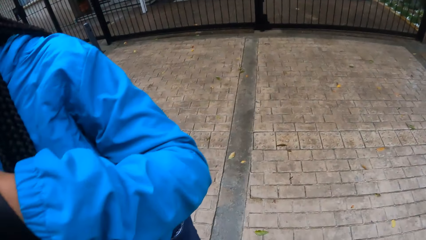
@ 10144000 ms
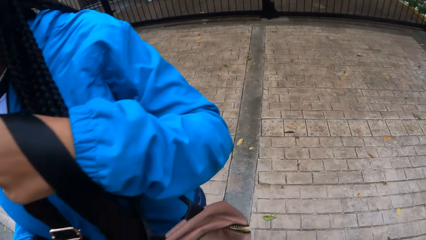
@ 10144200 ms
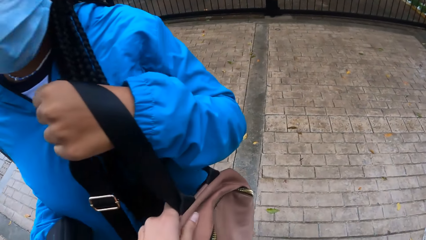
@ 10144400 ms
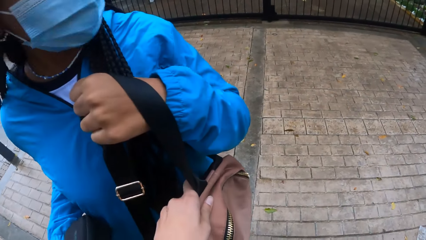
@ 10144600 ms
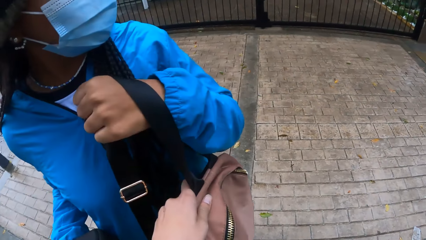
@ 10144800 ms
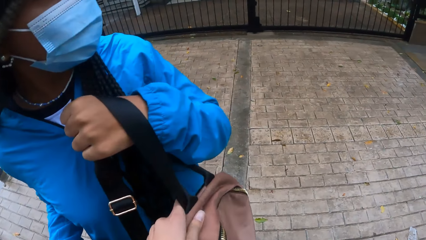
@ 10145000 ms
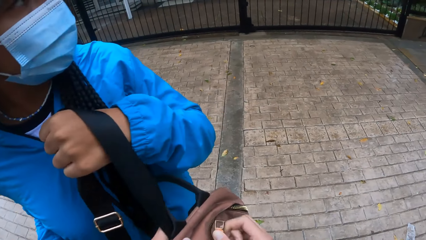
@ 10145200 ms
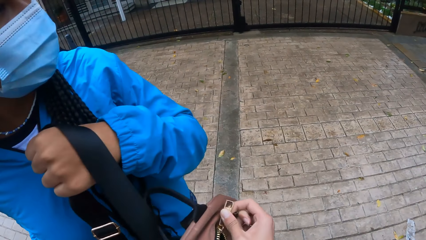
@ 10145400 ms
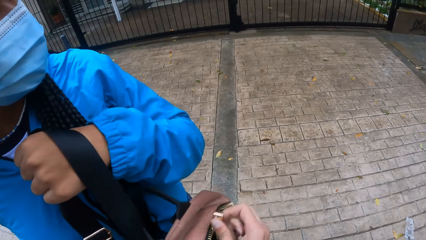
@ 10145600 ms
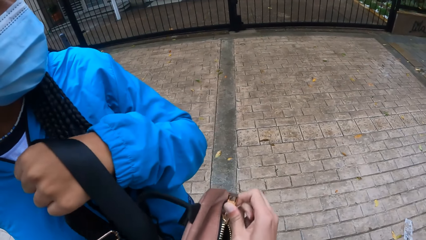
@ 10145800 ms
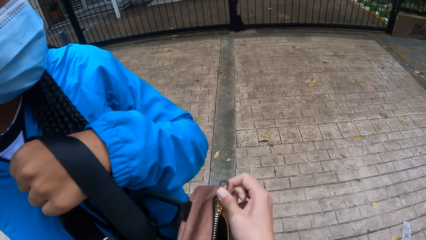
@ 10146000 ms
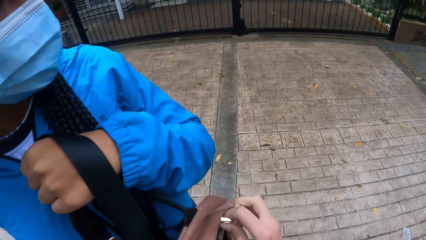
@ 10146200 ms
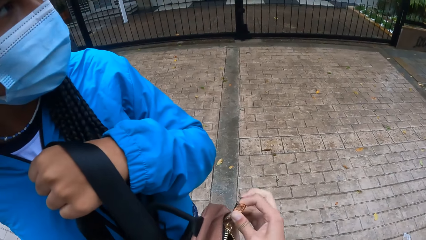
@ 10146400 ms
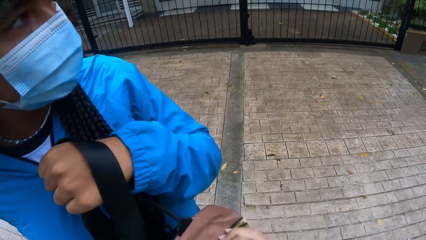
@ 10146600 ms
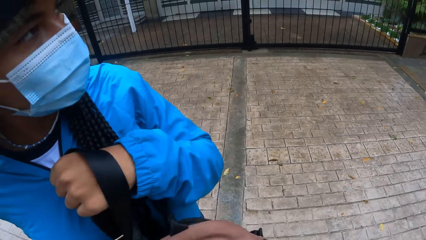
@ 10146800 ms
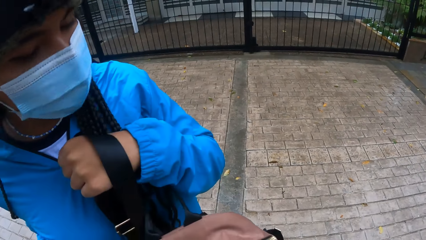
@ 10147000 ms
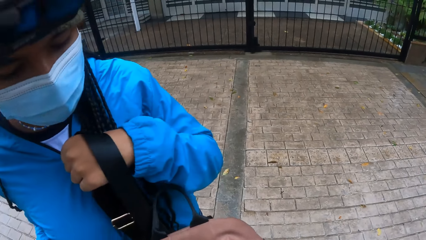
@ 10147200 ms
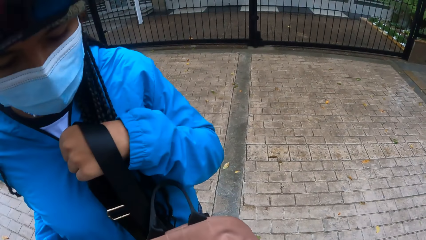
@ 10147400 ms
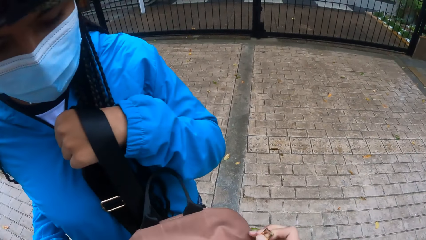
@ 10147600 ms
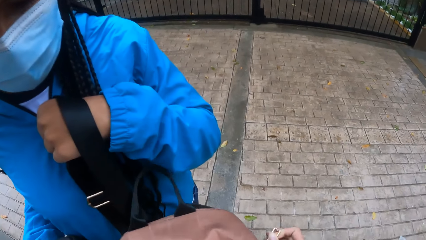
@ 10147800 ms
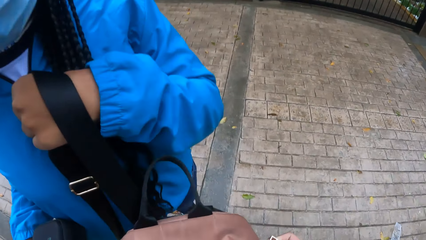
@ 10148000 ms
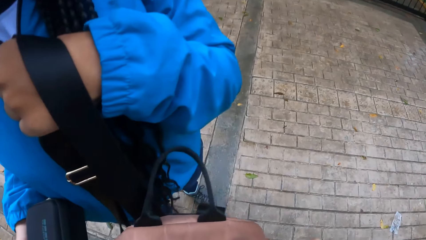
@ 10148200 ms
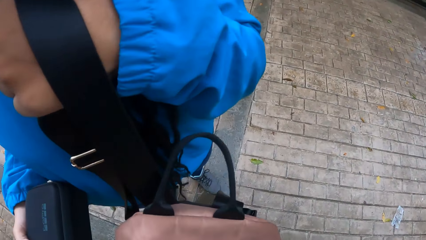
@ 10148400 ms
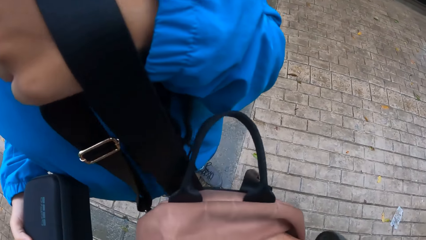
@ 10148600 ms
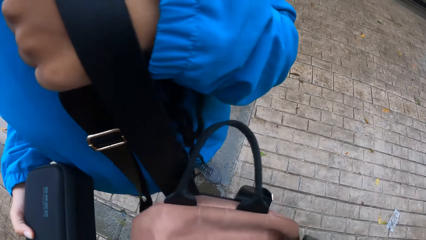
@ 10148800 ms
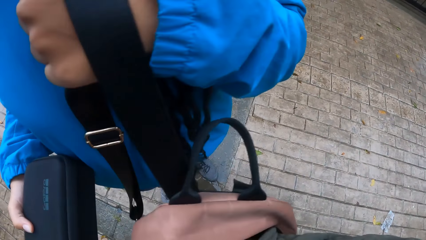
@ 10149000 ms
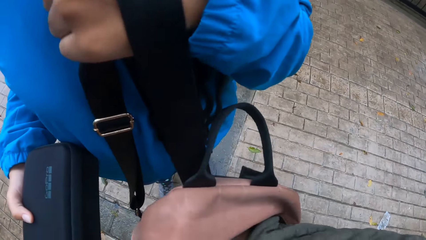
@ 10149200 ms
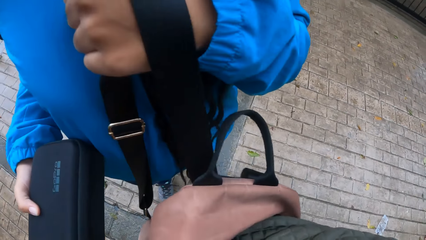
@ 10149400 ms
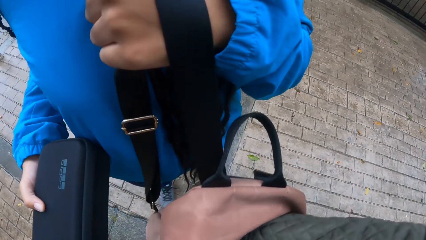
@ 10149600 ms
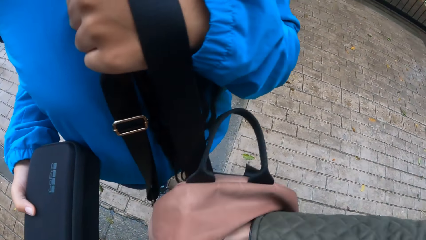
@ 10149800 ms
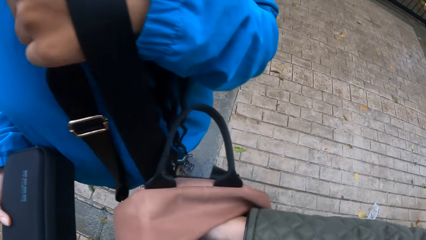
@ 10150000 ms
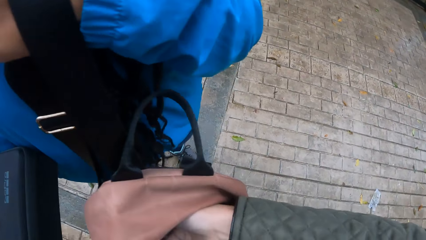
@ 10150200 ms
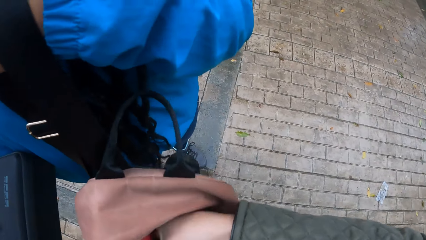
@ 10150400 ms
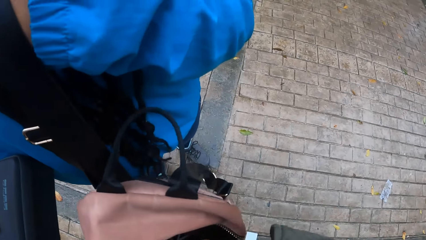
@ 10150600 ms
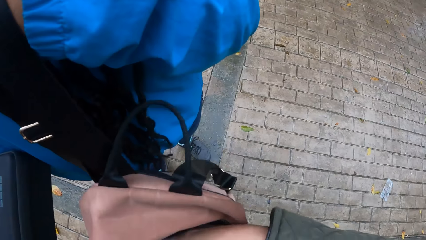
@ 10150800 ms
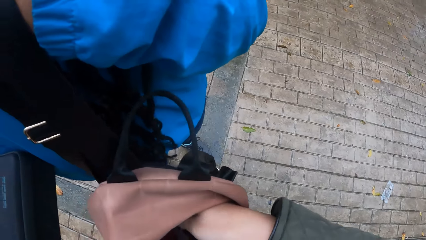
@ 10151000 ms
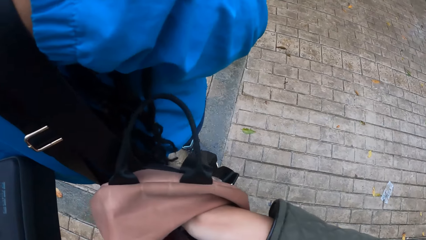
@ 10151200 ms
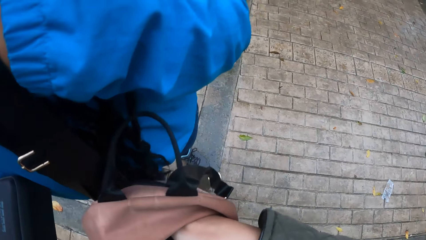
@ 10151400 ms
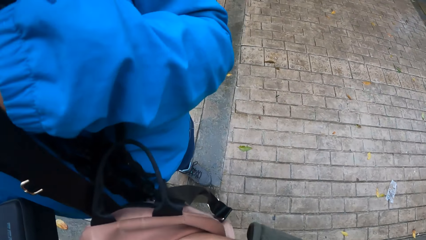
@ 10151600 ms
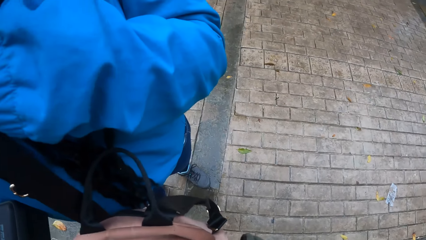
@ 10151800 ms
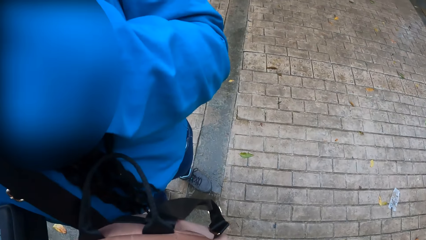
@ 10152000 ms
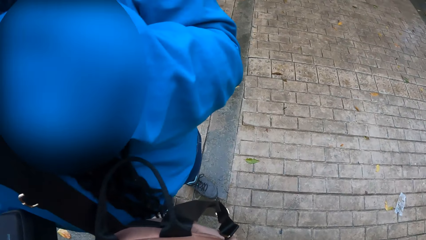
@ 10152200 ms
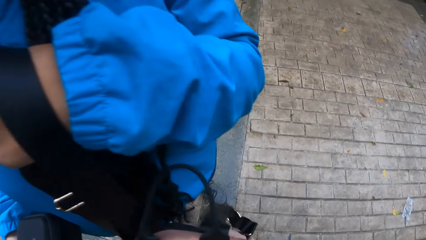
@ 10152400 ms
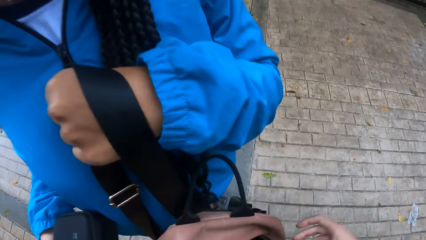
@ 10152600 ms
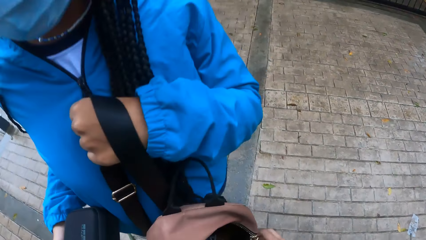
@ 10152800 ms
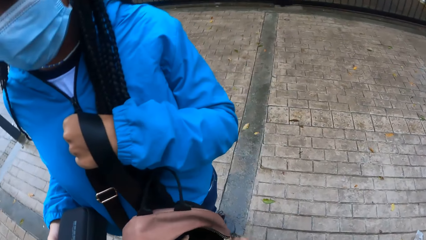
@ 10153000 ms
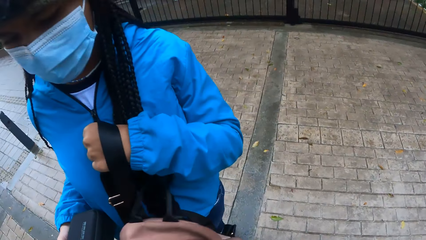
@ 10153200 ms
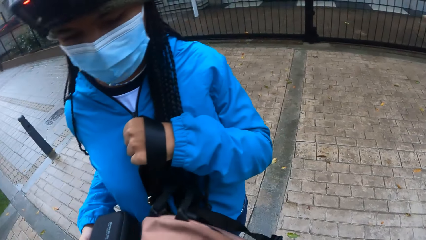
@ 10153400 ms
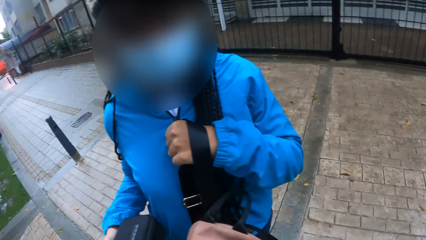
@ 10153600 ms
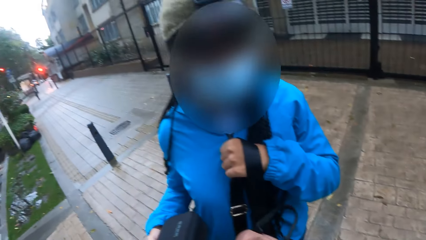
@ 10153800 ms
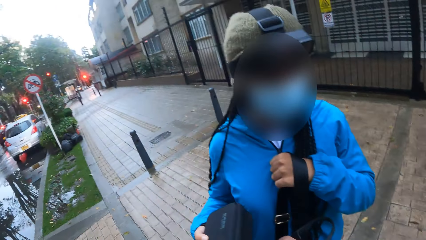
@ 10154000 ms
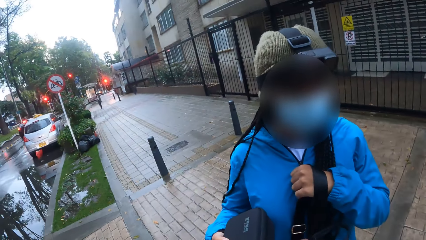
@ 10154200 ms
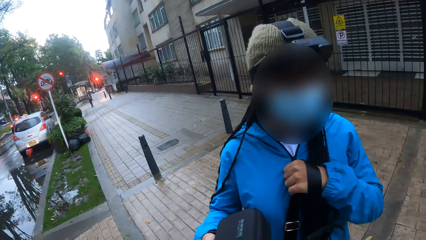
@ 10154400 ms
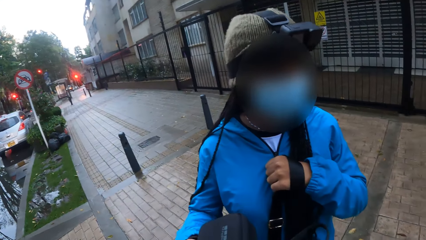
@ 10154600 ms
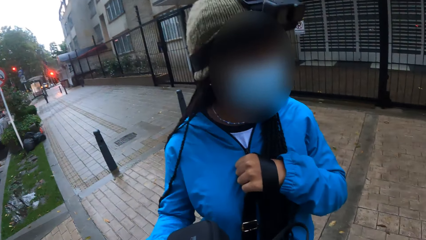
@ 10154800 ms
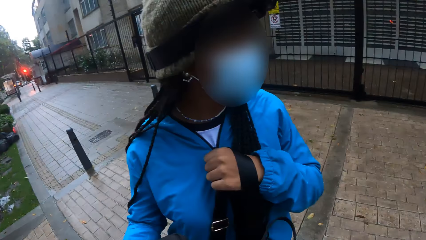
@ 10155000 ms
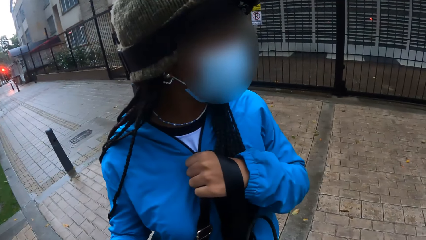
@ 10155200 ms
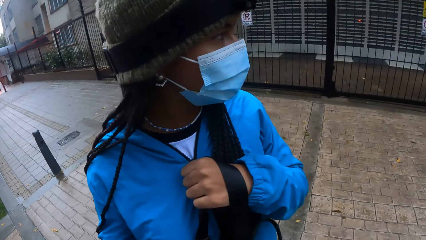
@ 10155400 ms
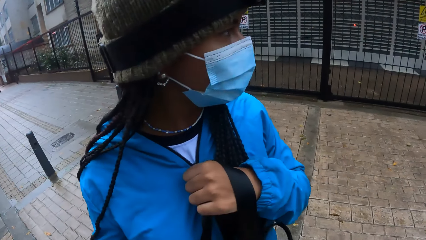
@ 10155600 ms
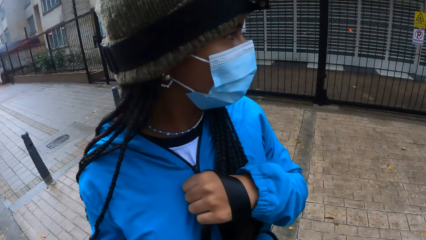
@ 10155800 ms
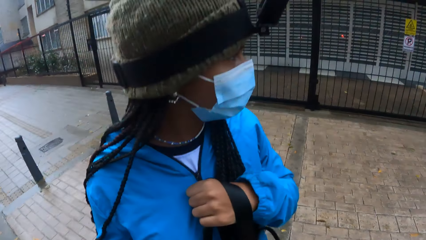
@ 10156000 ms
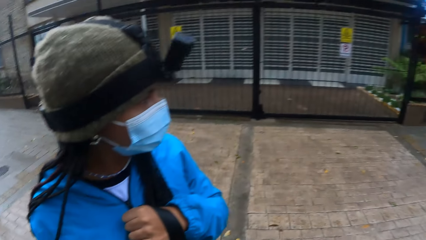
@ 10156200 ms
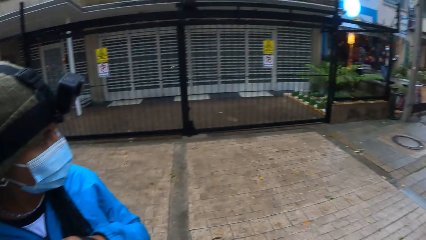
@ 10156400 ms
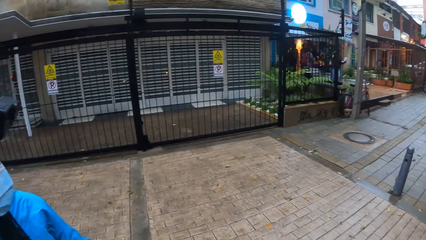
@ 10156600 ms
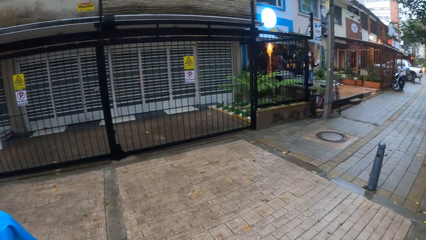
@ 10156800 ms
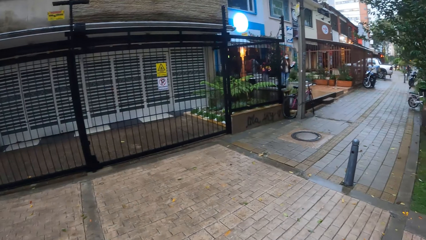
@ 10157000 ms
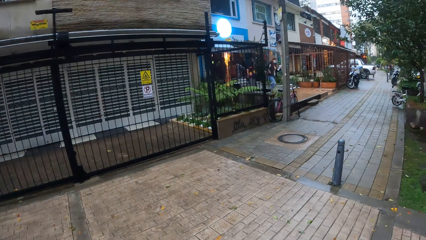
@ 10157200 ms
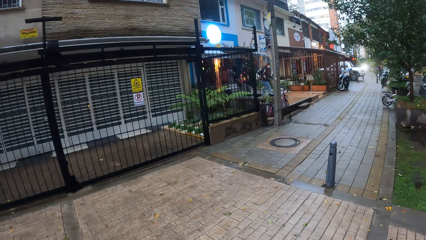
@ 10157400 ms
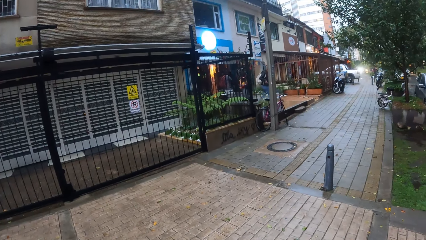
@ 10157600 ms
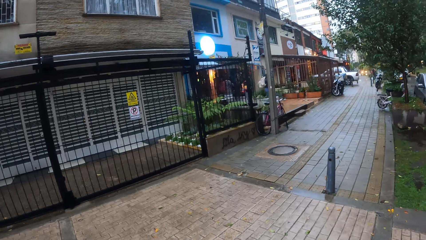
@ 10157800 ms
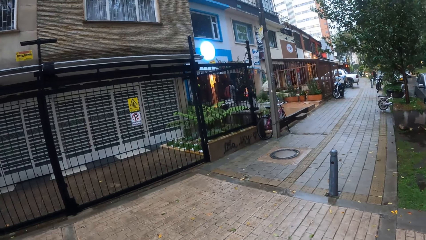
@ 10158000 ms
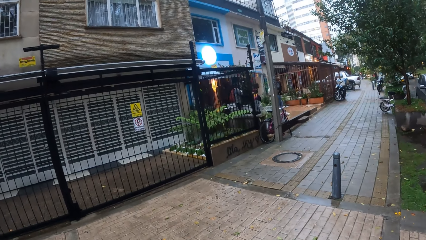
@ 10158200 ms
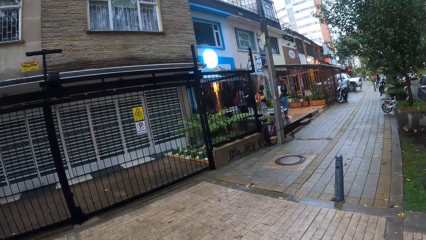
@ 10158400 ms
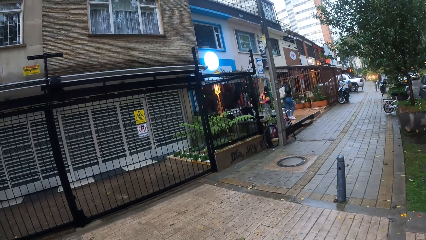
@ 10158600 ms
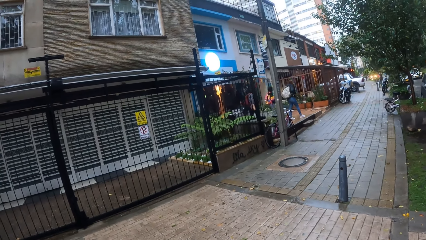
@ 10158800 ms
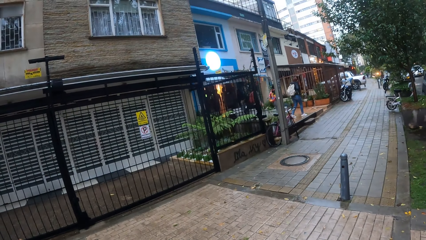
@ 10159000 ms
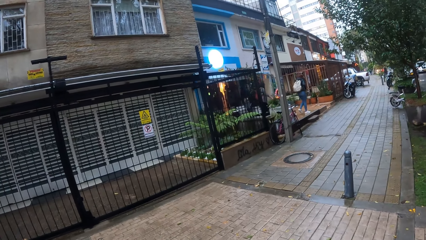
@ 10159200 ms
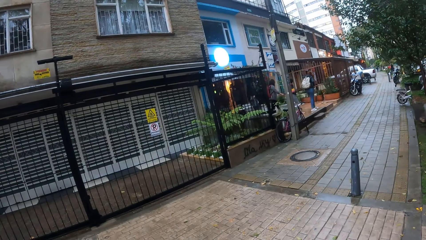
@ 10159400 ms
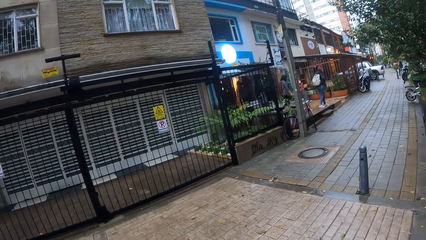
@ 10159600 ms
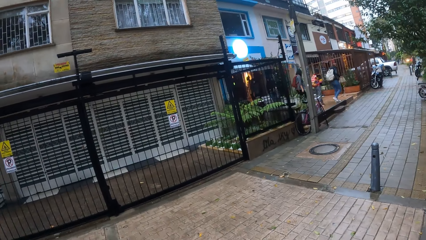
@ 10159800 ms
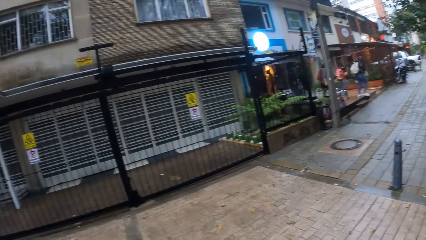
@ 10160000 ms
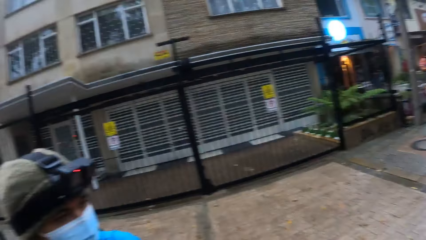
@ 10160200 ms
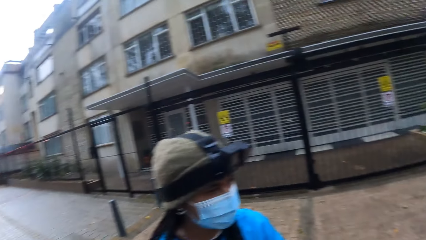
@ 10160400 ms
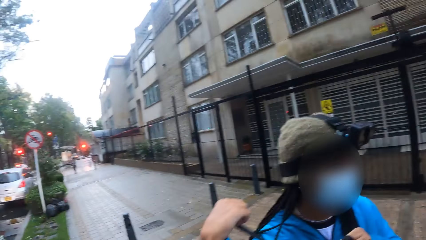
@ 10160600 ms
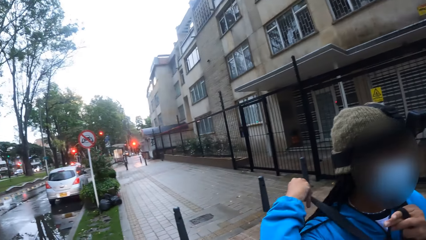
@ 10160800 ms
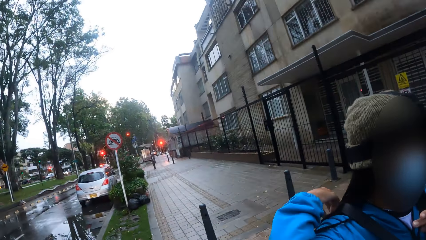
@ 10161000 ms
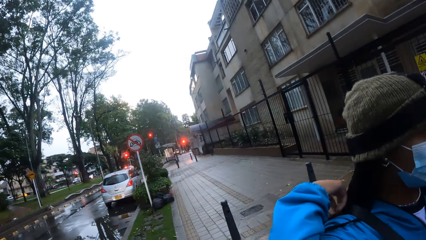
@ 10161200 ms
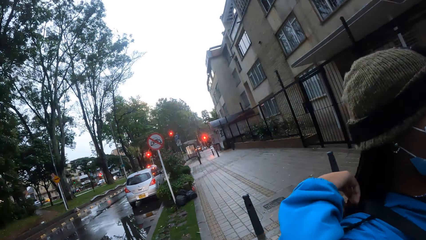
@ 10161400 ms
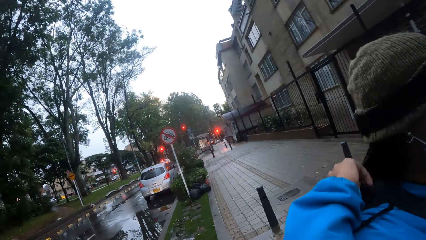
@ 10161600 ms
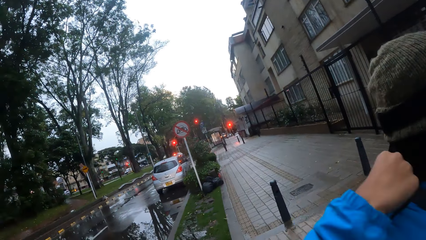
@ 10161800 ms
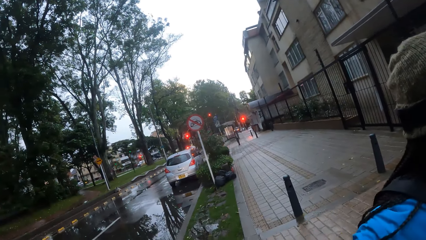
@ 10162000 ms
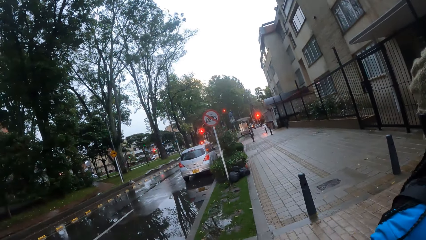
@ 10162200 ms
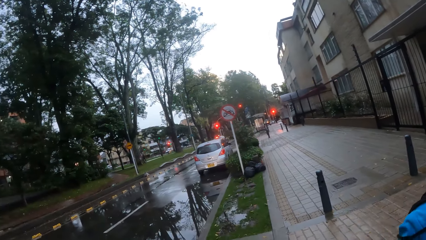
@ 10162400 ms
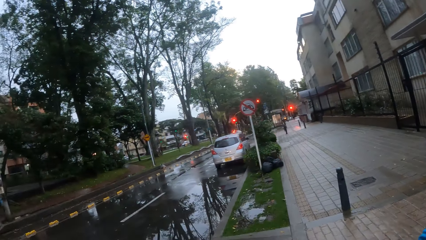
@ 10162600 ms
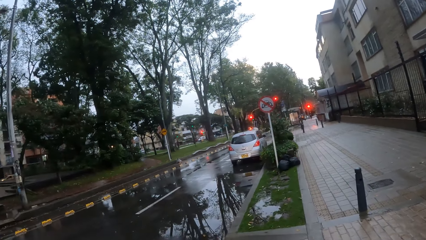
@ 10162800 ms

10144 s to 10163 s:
The camera wearer holds the backpack with her left hand. She unzips the backpack with her right hand. She searches through the bag with her right hand. The women walk out of the store. The camera wearer looks around the compound. A person adjusts the bag.
